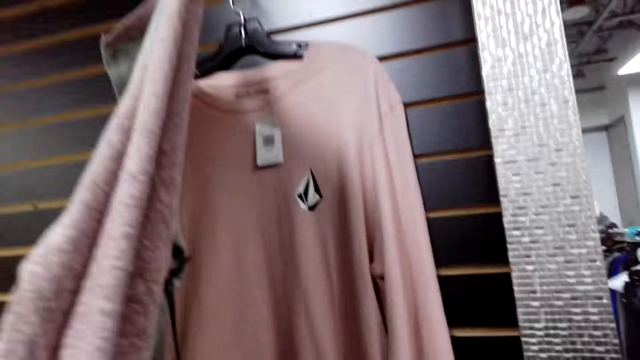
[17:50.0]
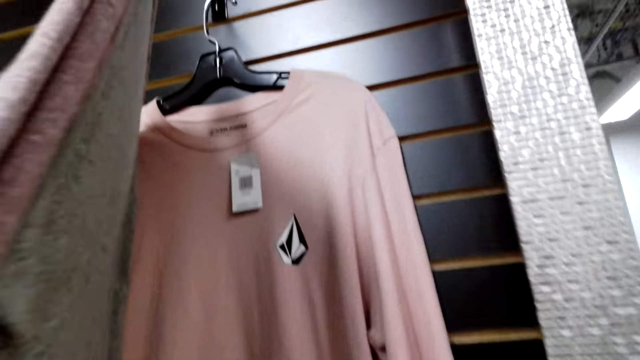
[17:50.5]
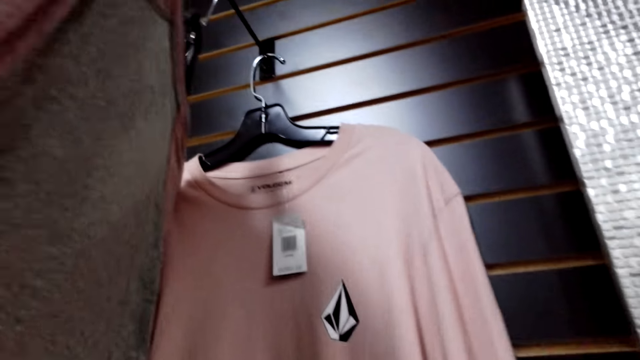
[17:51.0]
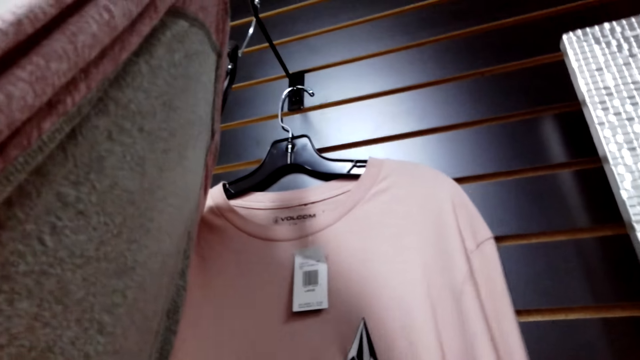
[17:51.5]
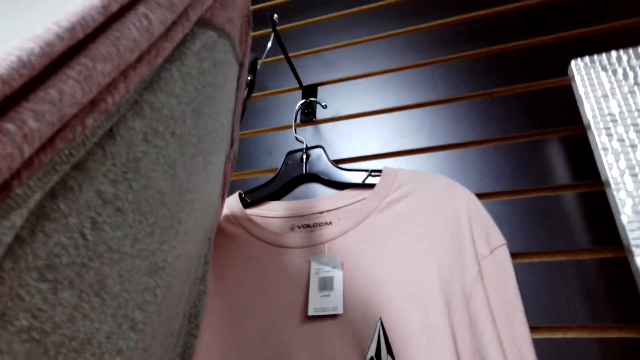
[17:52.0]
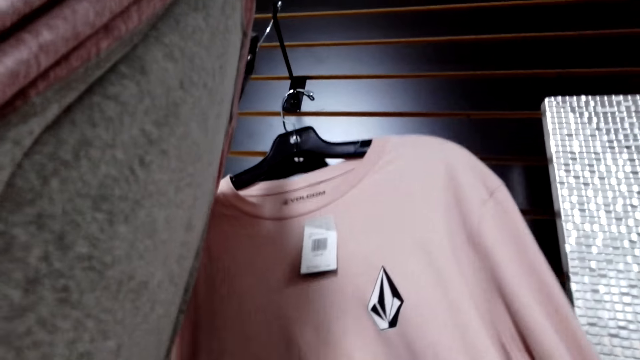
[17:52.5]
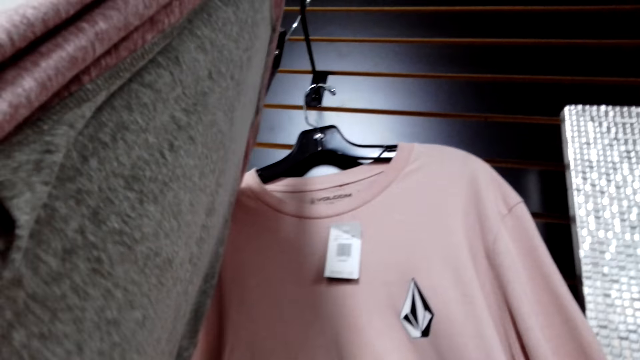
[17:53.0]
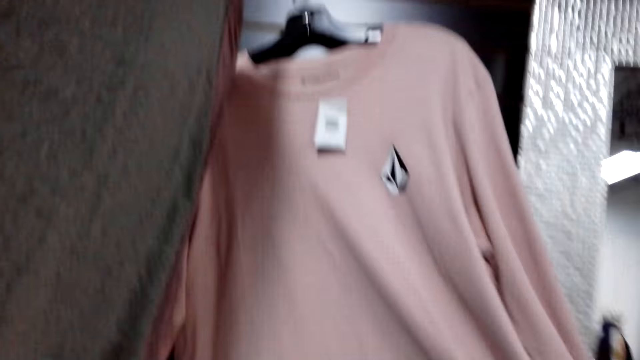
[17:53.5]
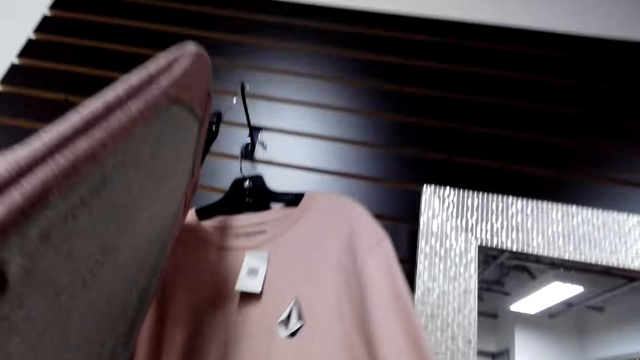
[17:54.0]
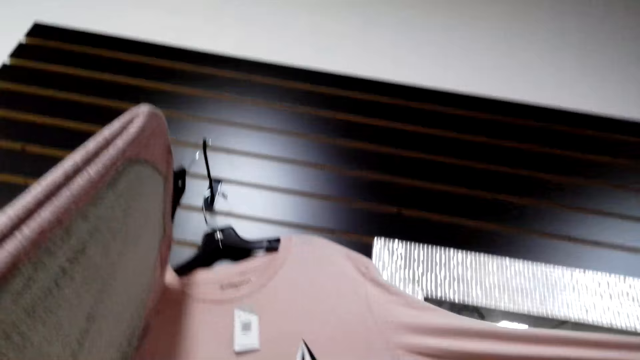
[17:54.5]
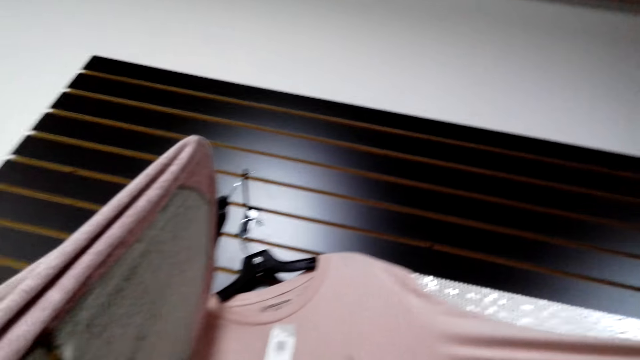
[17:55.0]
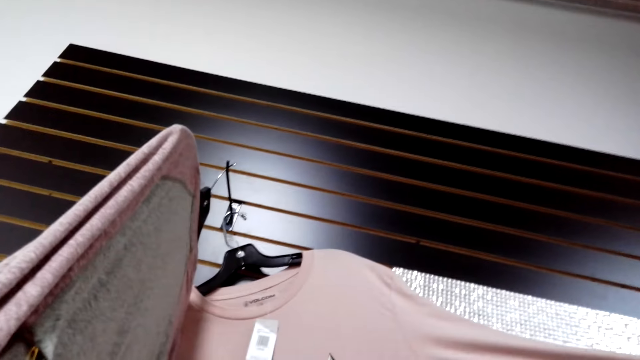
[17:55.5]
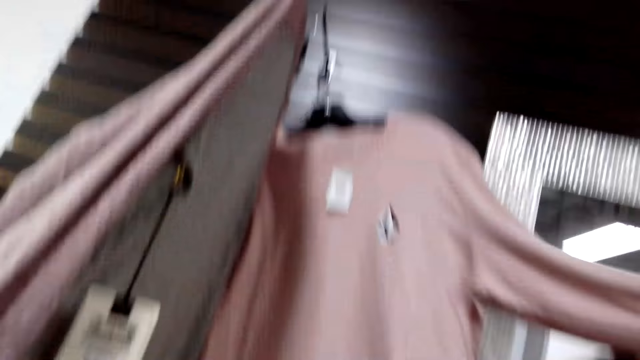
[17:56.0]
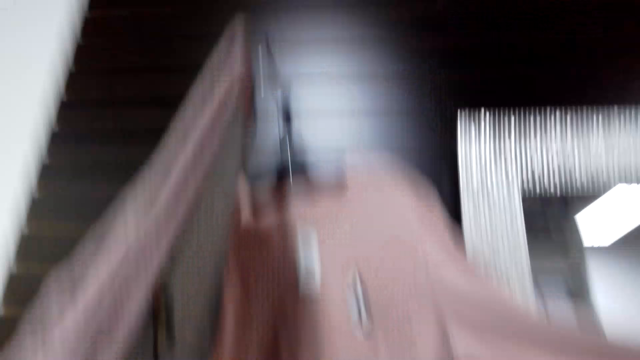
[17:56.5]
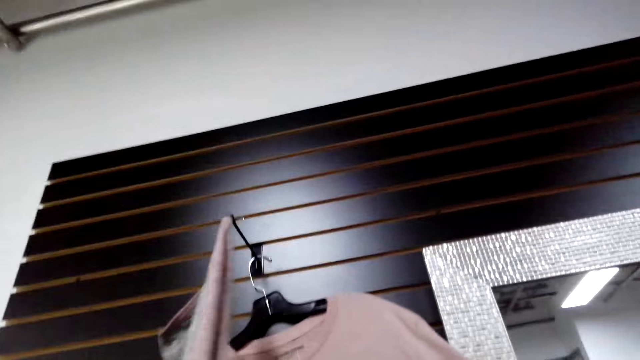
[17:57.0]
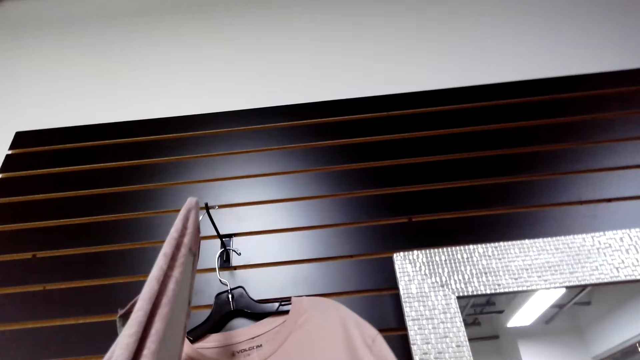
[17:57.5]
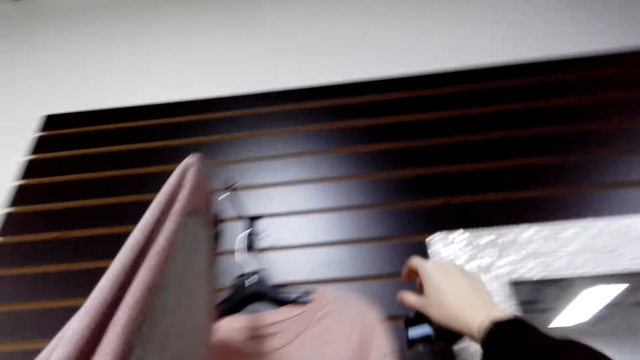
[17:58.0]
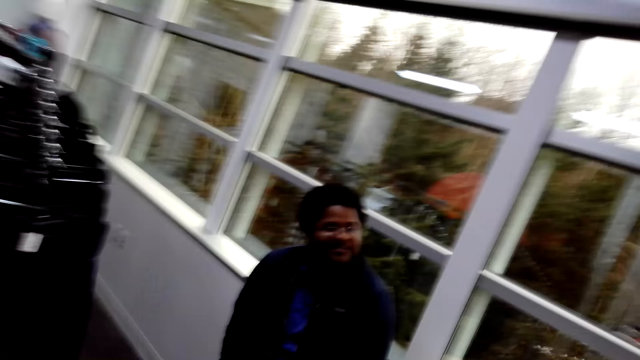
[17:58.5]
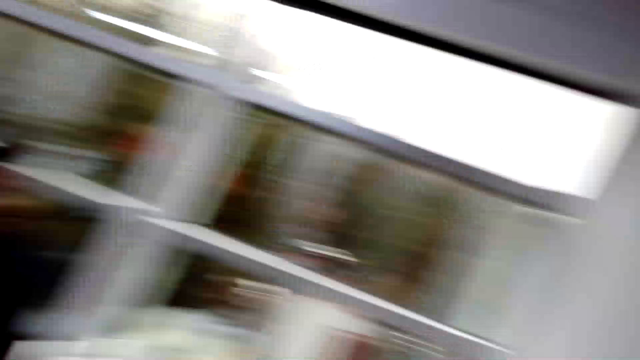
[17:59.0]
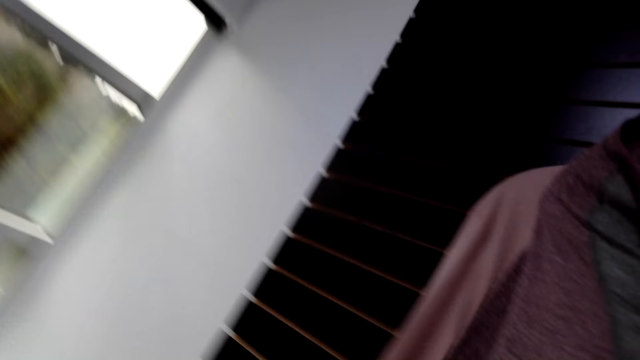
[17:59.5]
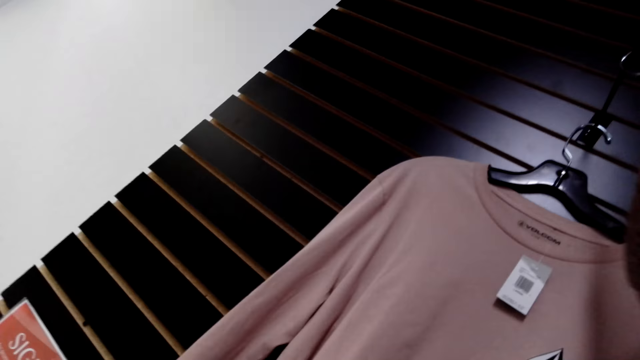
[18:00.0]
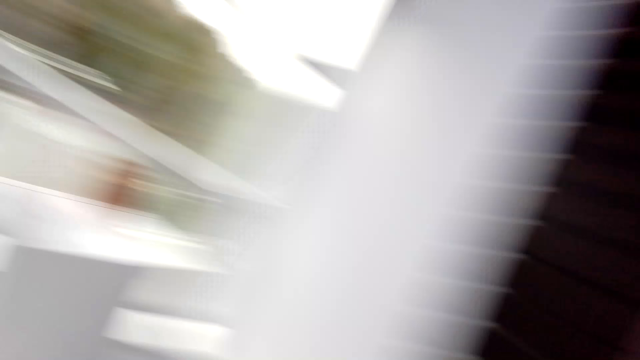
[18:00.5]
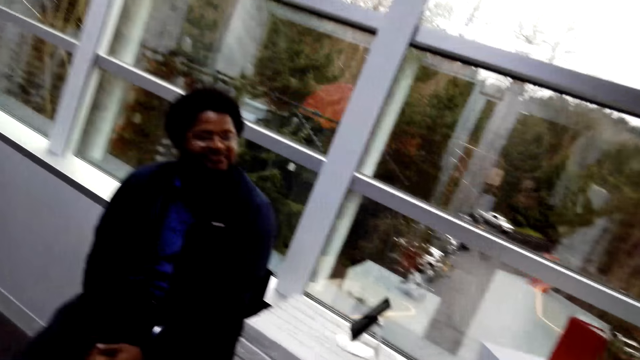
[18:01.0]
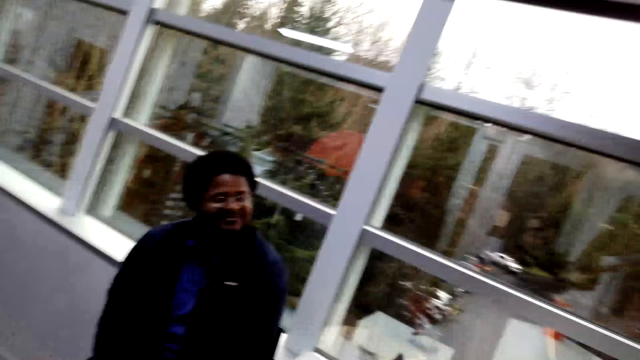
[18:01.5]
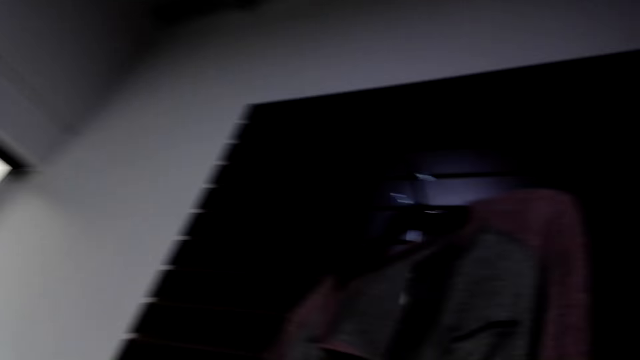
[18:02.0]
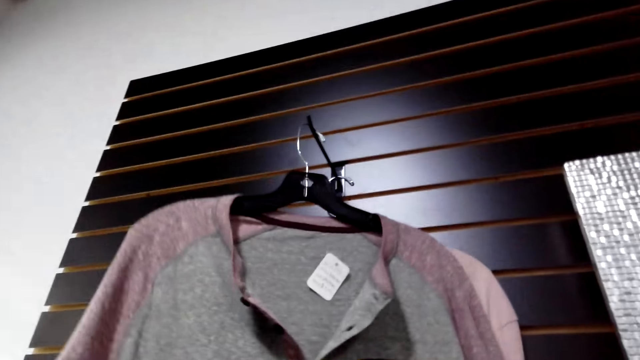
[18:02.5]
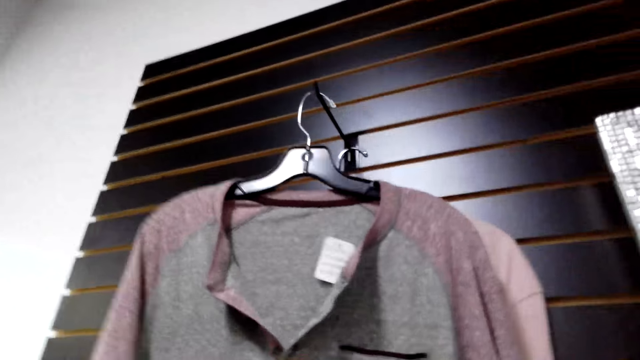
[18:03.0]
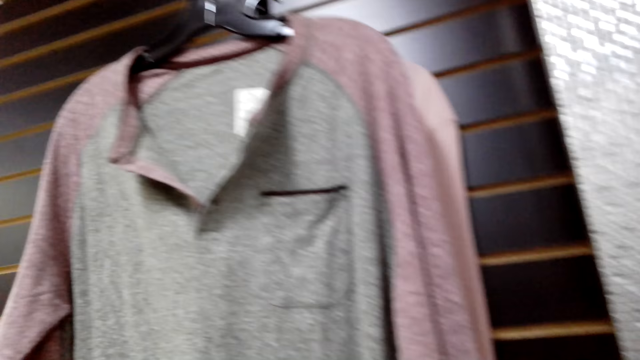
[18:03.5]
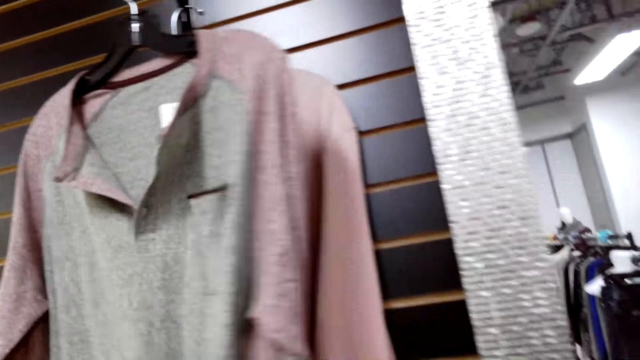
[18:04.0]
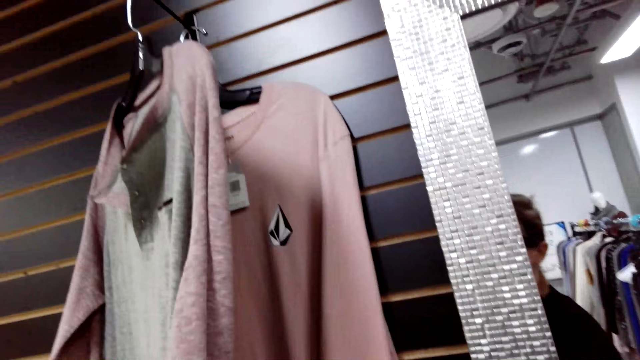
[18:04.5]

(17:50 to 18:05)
The camera wearer picks a dress.

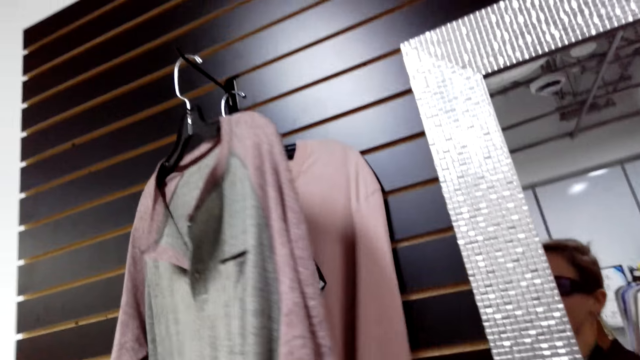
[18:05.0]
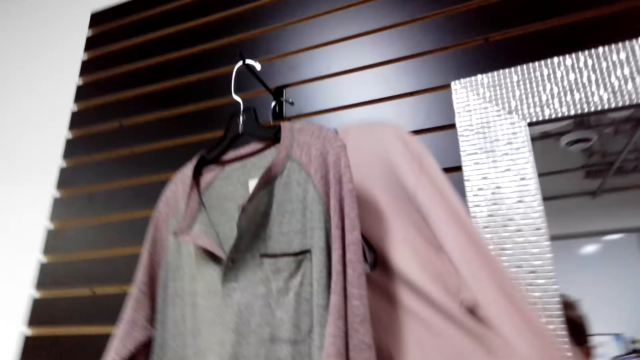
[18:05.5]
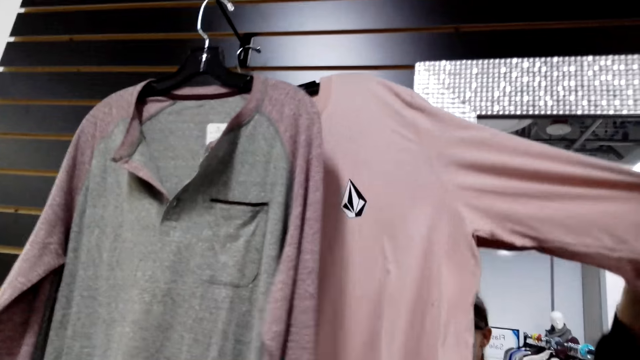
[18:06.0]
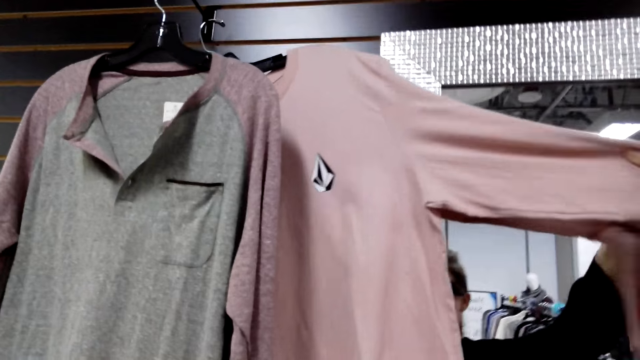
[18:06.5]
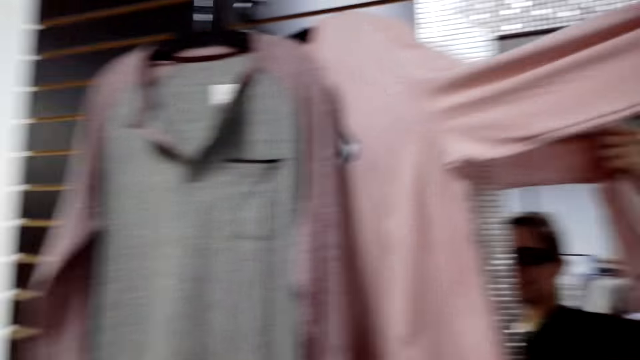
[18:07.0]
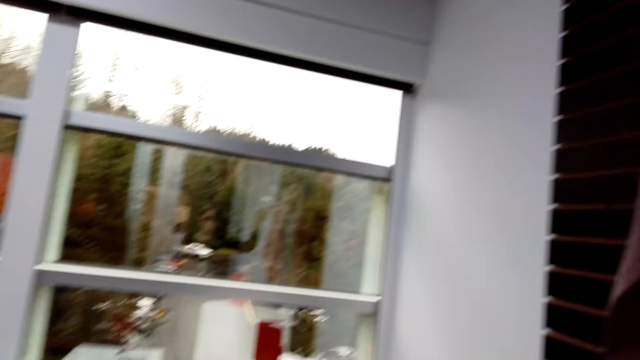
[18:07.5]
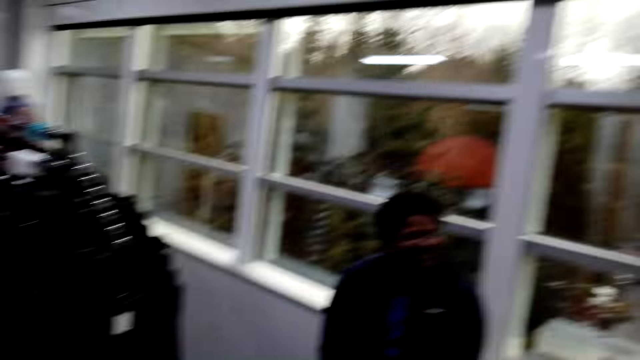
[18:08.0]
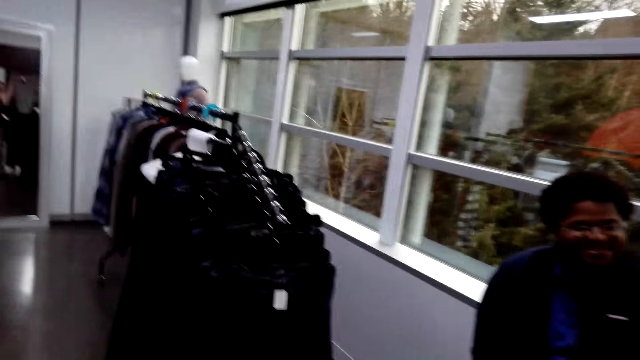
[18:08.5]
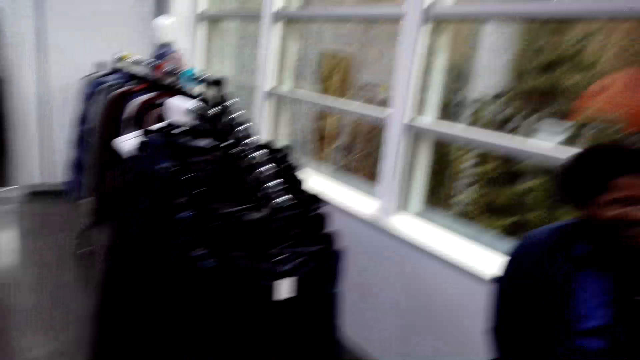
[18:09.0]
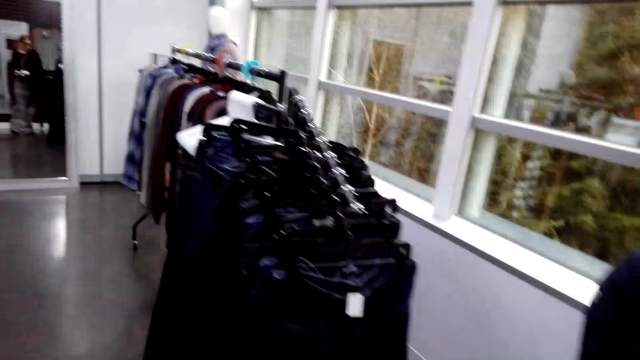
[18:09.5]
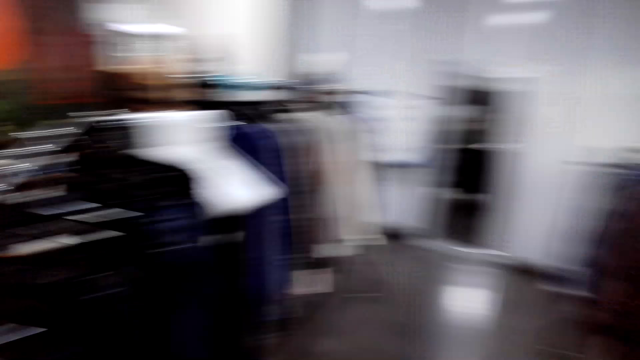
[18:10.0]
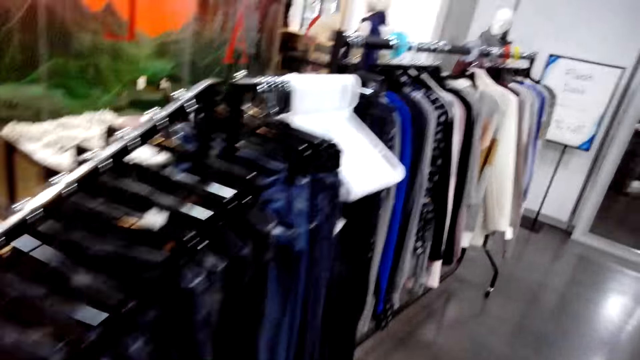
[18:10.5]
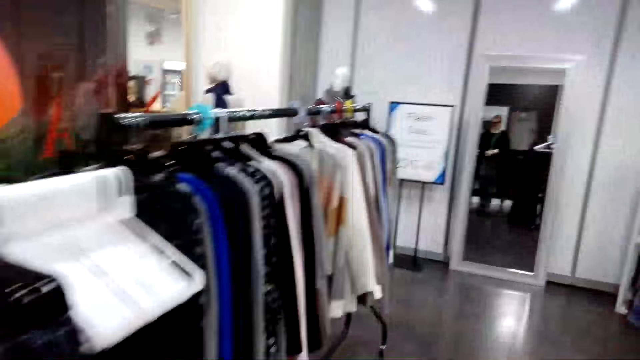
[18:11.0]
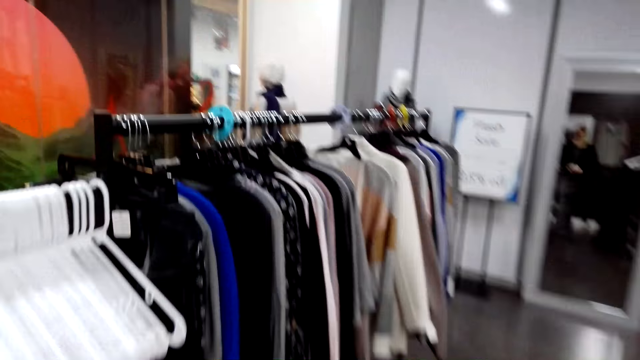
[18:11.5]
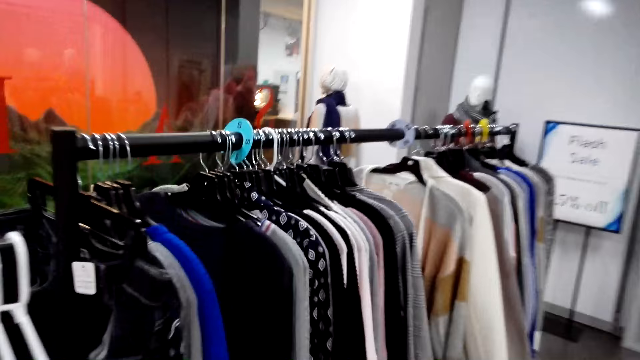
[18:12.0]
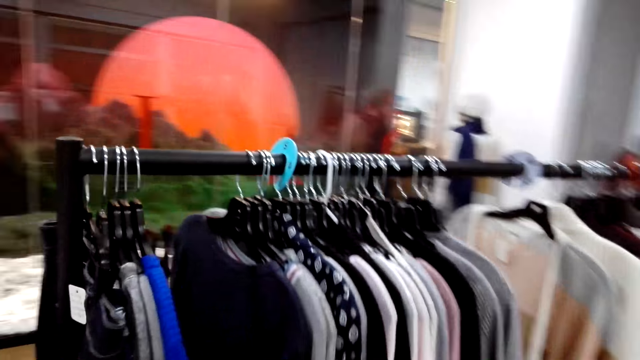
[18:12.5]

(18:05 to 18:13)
The camera wearer walks around the shop.
